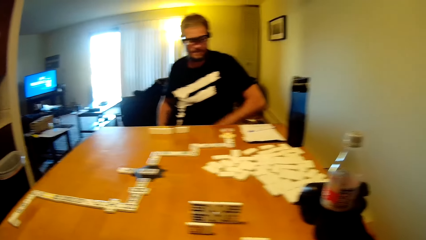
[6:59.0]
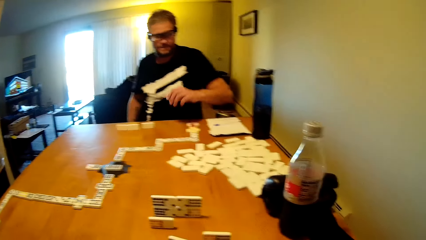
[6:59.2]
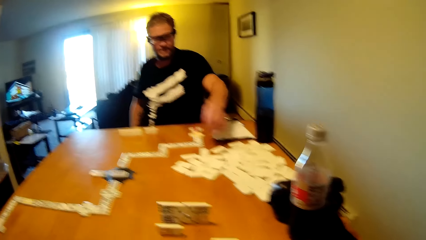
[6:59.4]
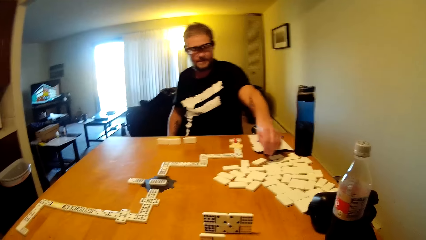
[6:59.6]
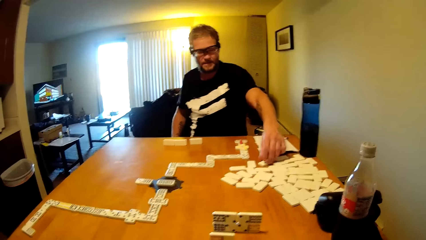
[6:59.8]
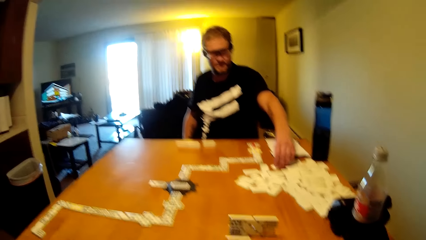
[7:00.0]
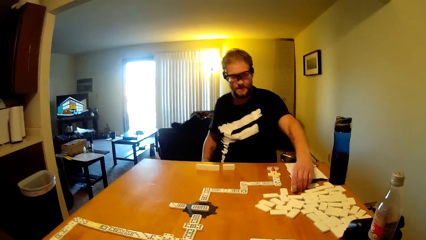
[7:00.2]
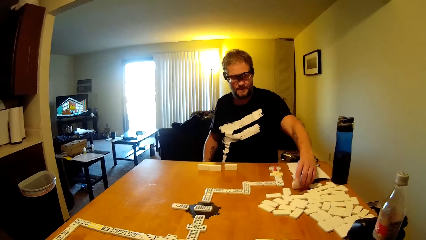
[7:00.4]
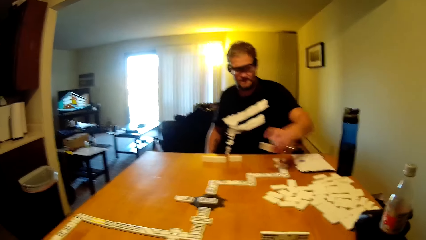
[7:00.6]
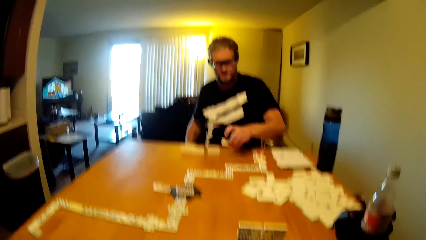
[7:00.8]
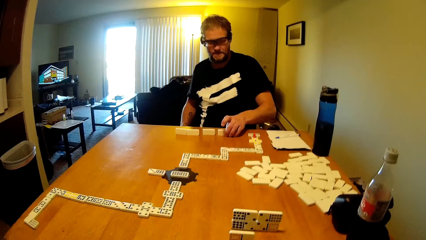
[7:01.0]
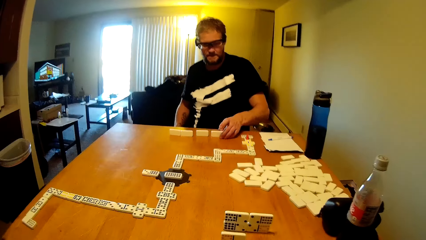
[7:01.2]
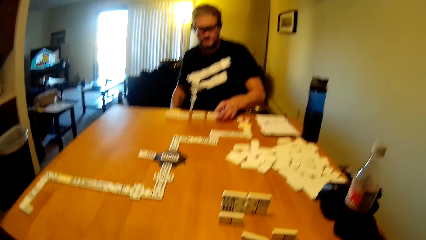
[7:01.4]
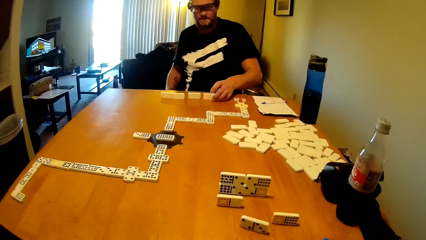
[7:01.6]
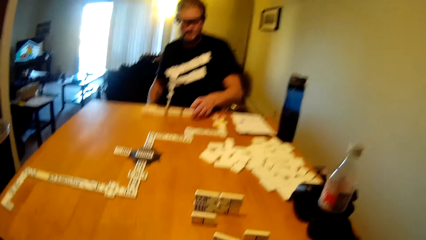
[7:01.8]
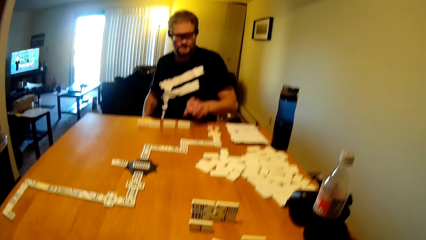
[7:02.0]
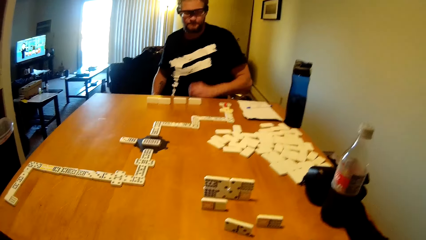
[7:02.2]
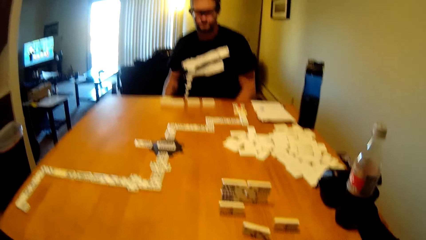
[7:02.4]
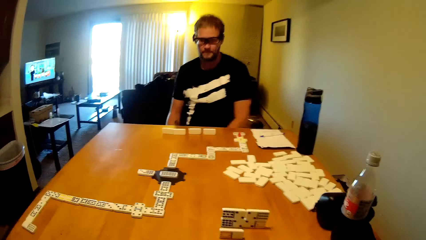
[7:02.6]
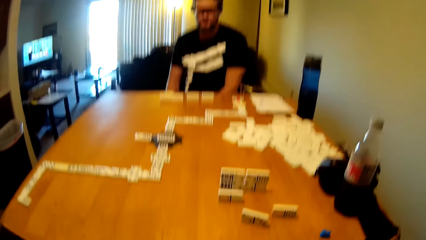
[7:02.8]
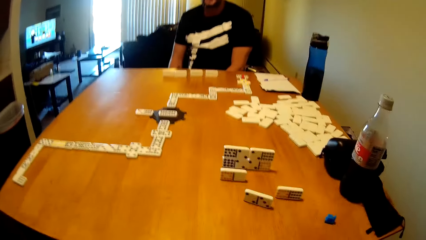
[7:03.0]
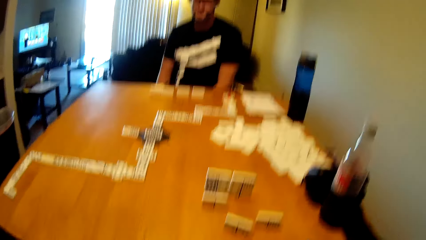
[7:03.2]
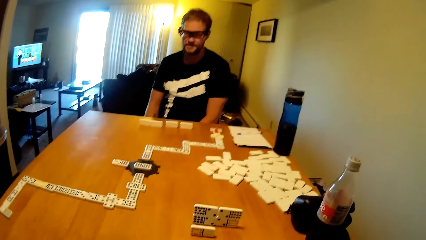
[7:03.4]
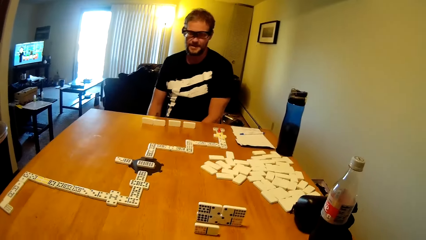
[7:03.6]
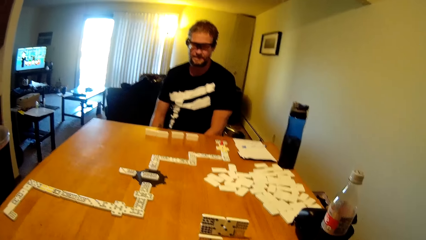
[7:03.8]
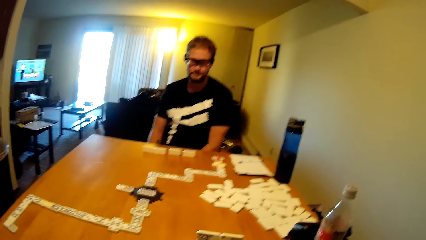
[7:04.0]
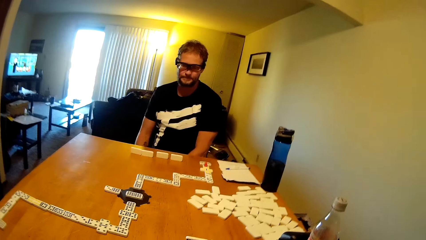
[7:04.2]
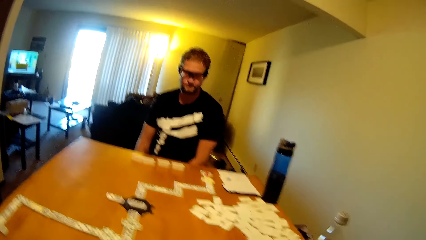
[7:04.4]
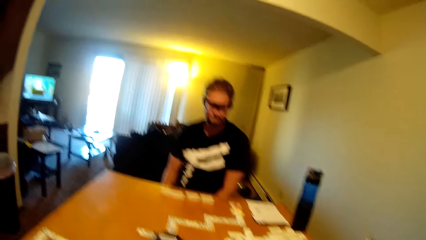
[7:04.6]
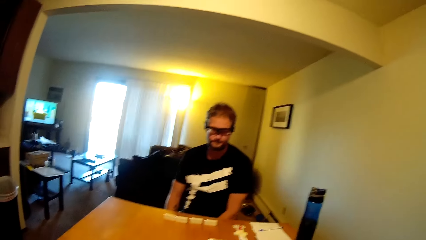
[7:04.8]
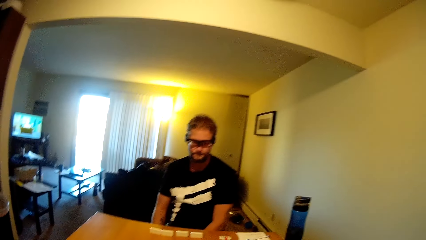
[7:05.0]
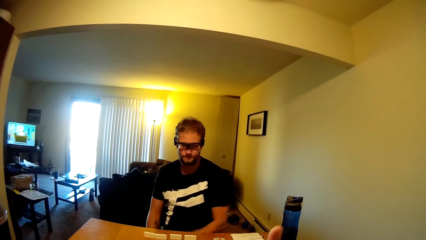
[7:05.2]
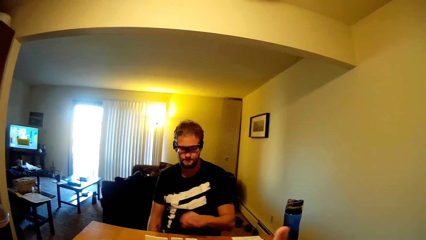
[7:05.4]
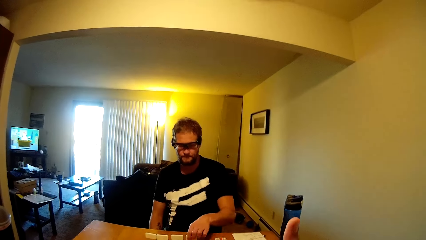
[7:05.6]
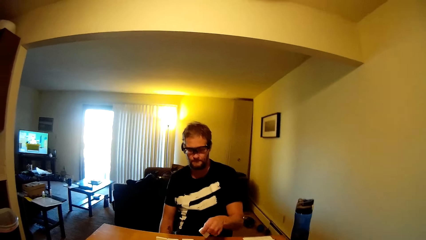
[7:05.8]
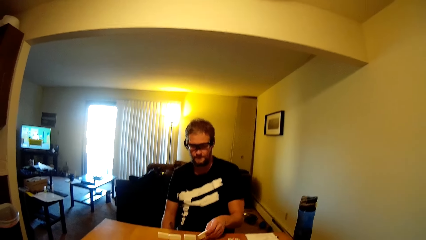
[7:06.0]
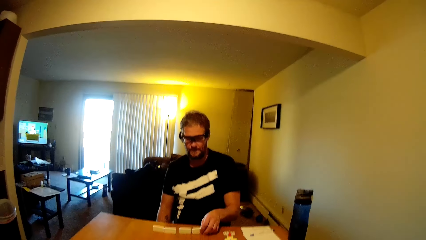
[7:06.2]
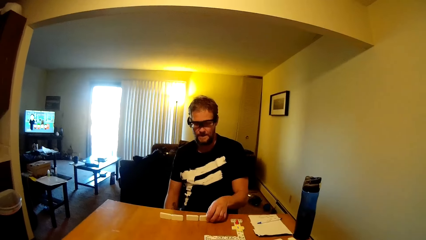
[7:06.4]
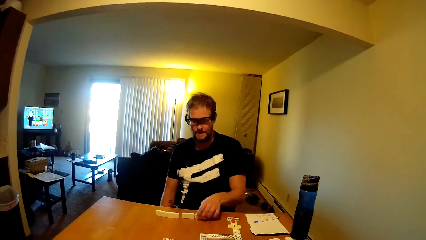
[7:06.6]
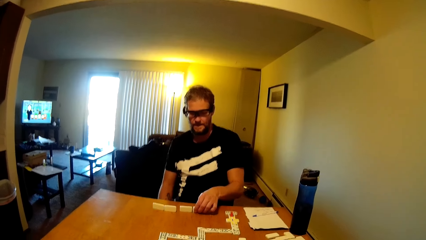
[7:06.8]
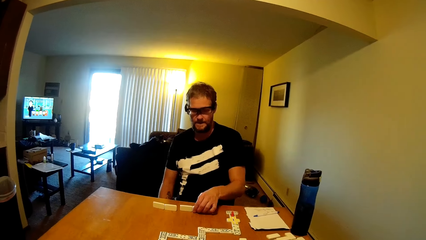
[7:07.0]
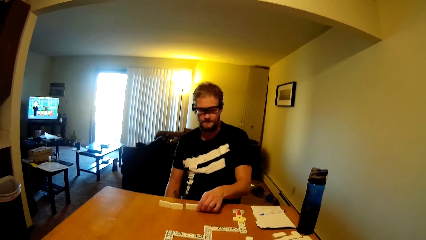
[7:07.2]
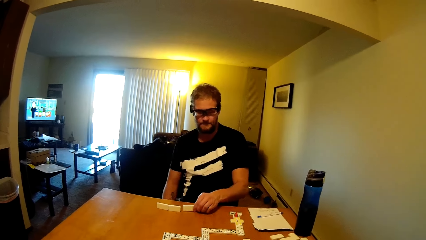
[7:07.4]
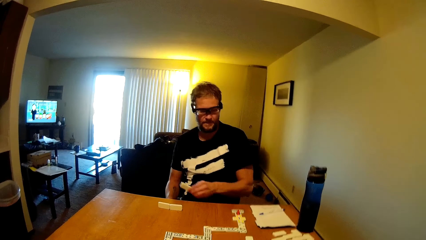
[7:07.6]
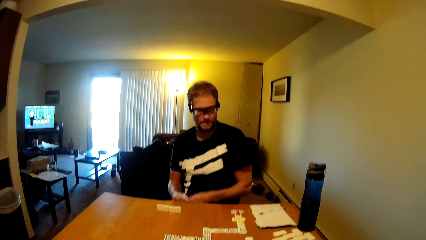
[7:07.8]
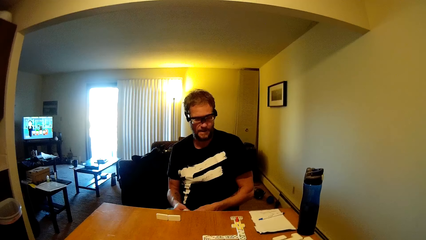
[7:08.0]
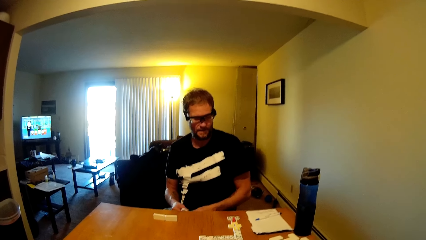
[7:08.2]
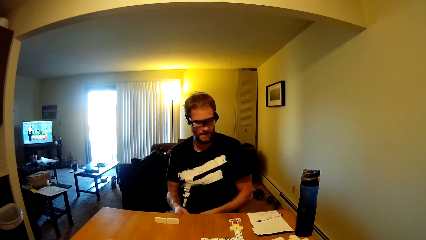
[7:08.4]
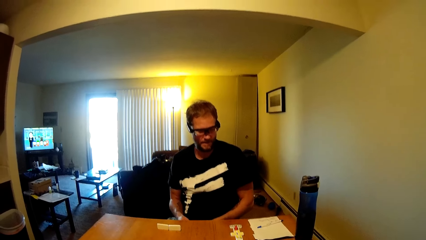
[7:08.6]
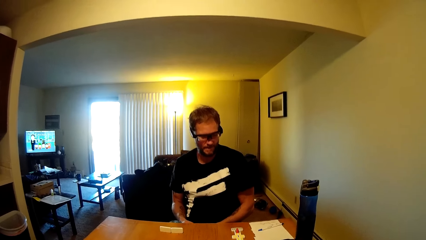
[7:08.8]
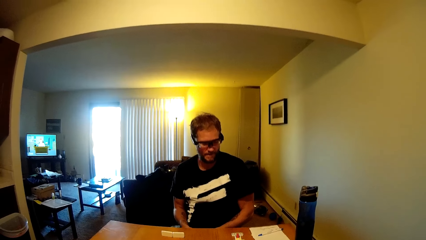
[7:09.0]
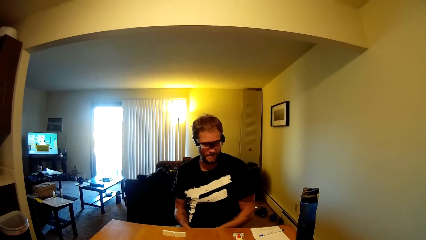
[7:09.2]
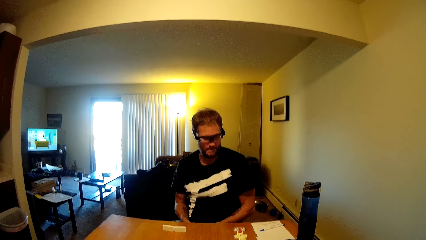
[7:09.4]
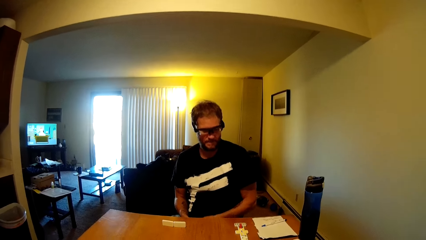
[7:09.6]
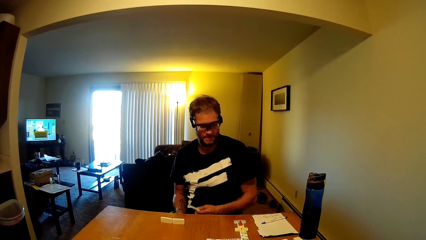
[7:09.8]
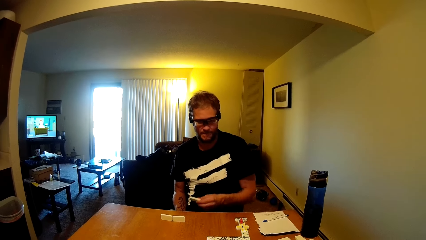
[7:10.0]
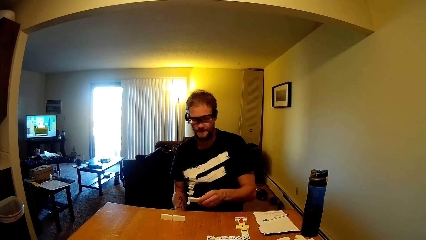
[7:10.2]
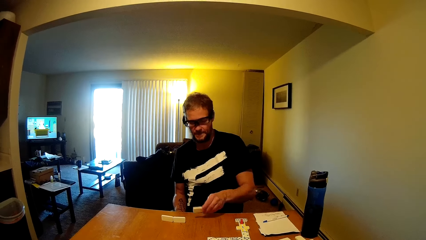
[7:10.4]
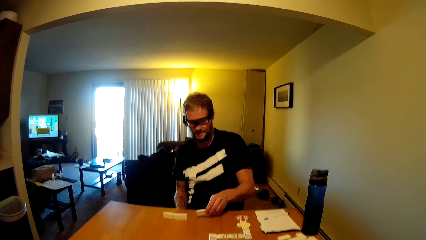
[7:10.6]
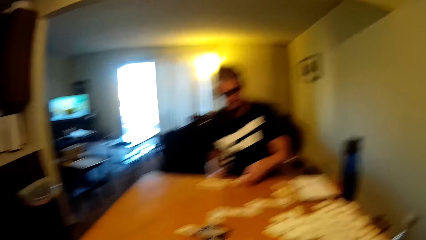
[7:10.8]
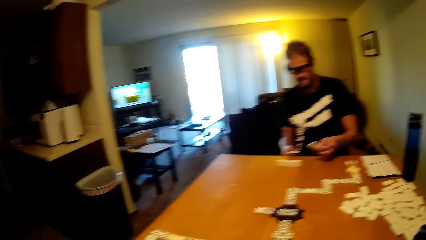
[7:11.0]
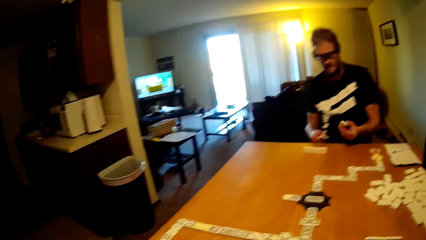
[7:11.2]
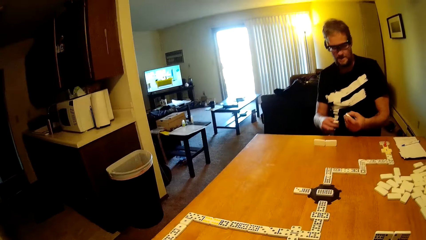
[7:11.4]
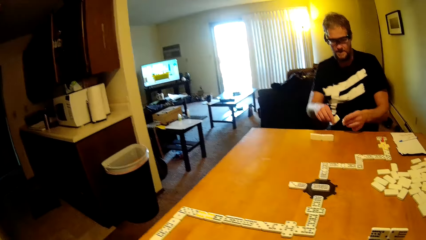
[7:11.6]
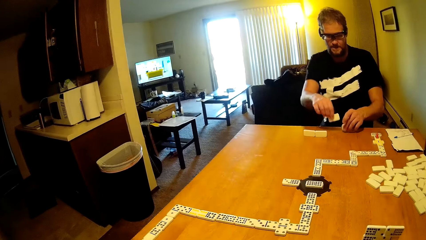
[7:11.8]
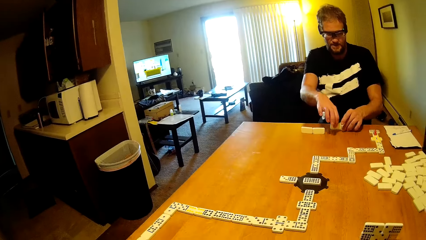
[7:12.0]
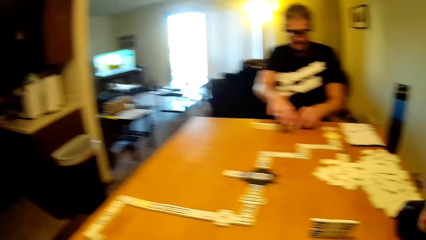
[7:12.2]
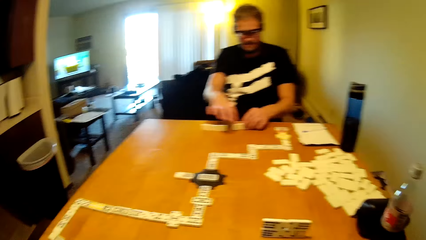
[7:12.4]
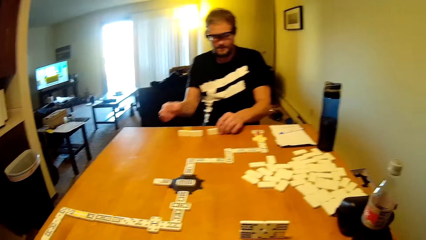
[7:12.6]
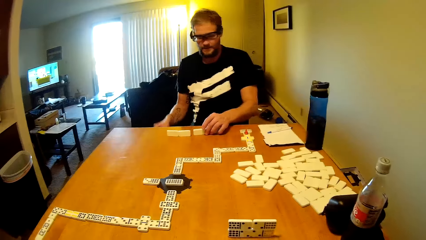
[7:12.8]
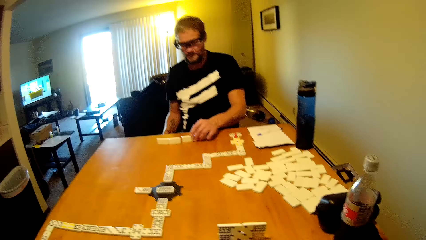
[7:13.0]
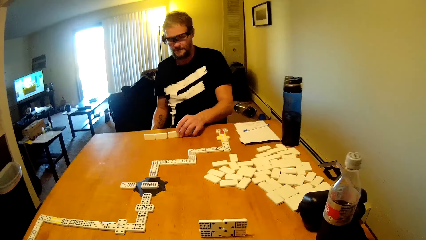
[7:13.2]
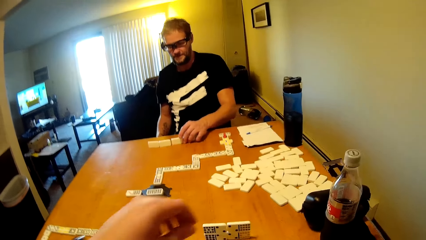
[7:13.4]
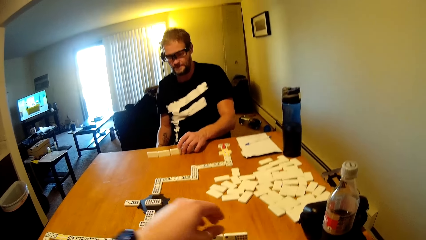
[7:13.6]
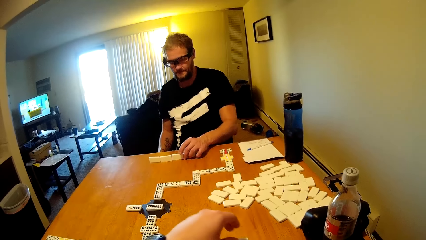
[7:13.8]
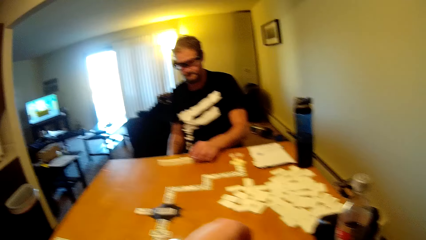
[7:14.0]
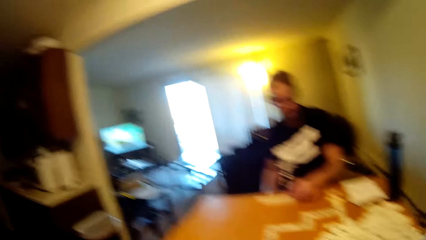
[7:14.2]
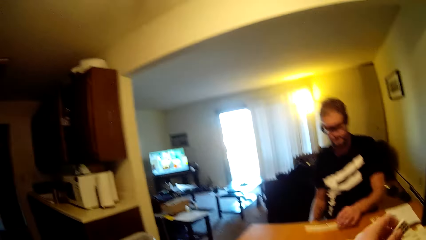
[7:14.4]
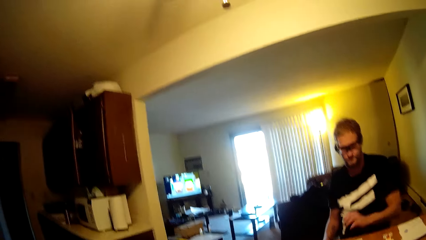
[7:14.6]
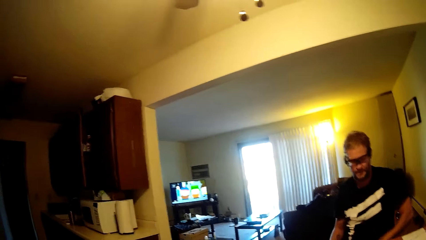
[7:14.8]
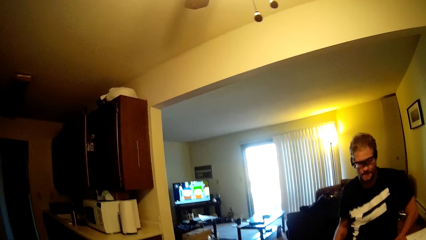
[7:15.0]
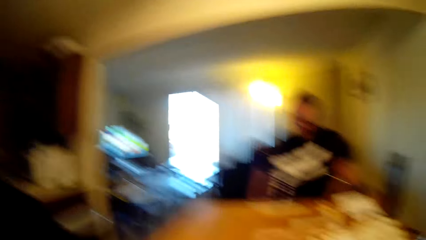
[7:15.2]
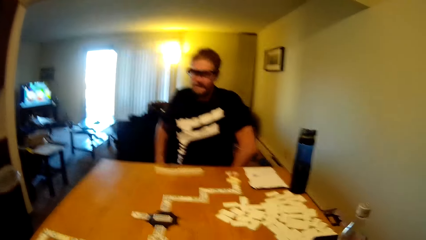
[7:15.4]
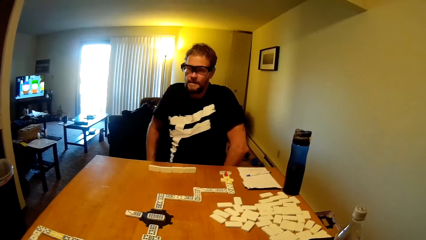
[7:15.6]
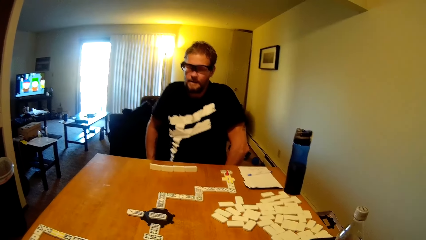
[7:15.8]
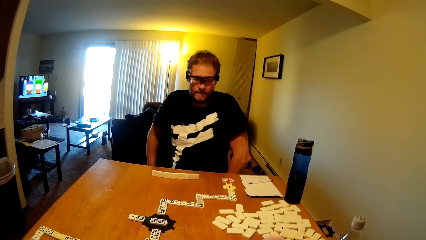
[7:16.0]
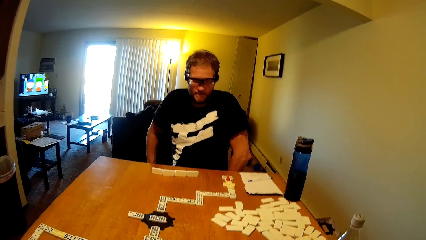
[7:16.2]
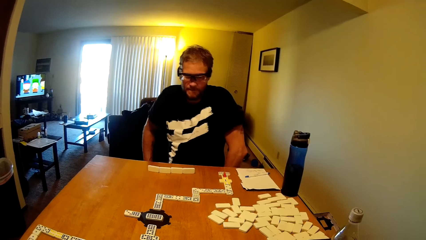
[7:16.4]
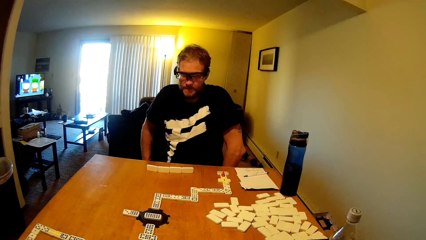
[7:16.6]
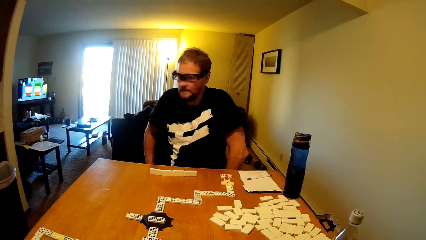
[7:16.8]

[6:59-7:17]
The camera wearer puts the dominoes card on the table. A person takes the dominoes card and puts the dominoes card on the table. The person takes the dominoes card. The person takes the dominoes card again. The person puts the dominoes card on the table. The camera wearer takes a dominoes card.
